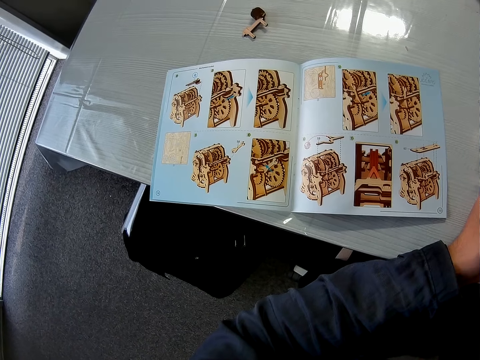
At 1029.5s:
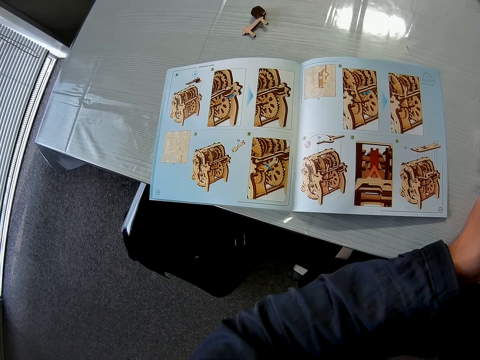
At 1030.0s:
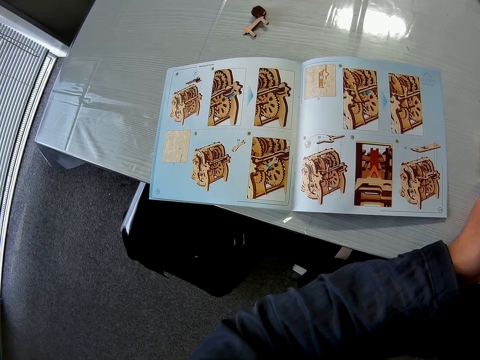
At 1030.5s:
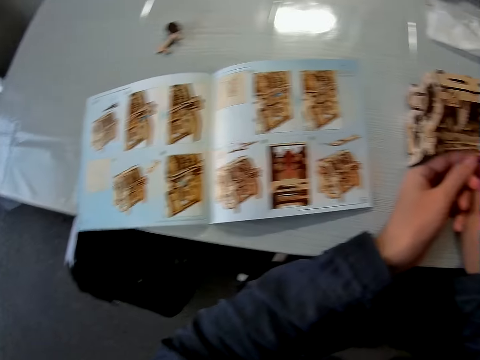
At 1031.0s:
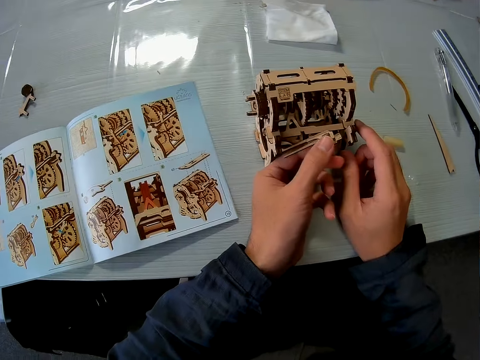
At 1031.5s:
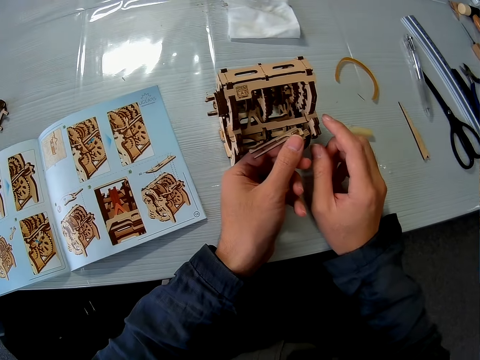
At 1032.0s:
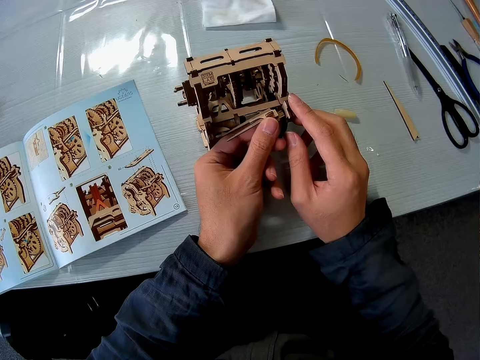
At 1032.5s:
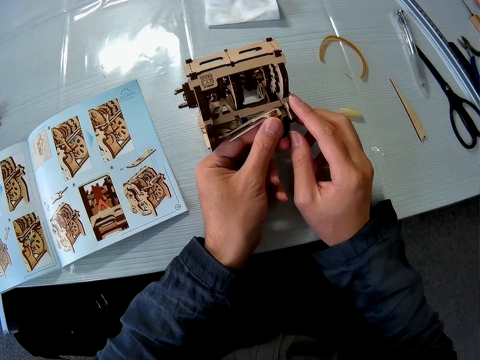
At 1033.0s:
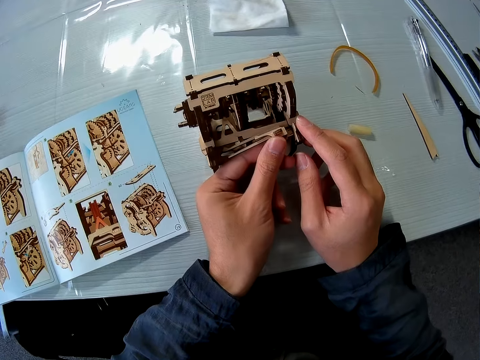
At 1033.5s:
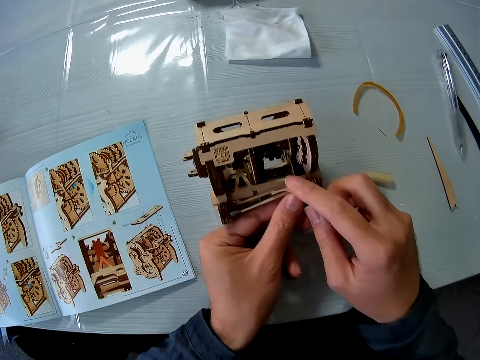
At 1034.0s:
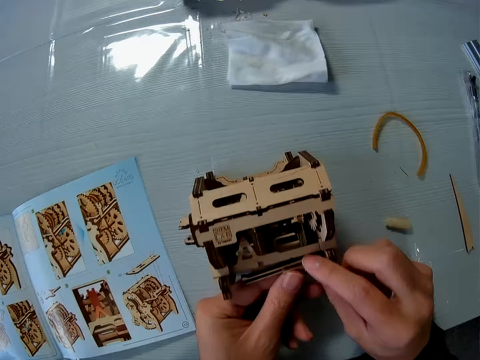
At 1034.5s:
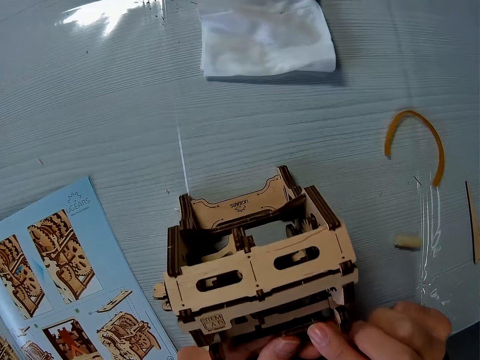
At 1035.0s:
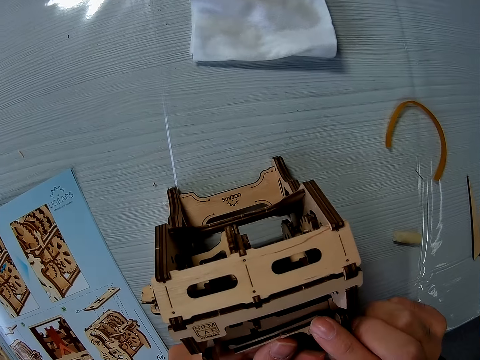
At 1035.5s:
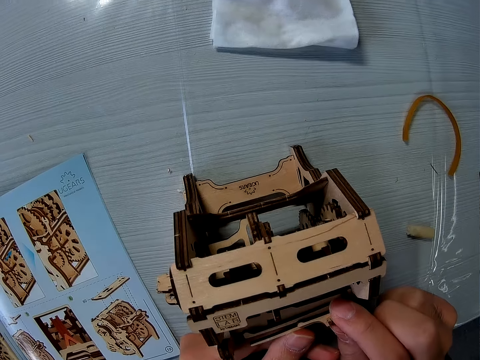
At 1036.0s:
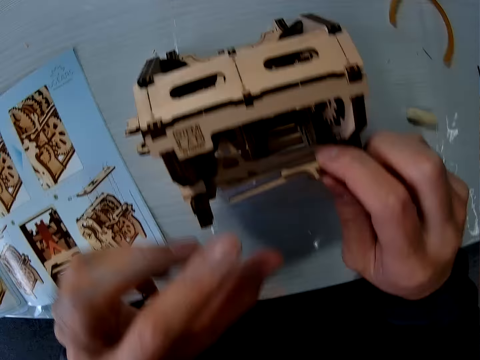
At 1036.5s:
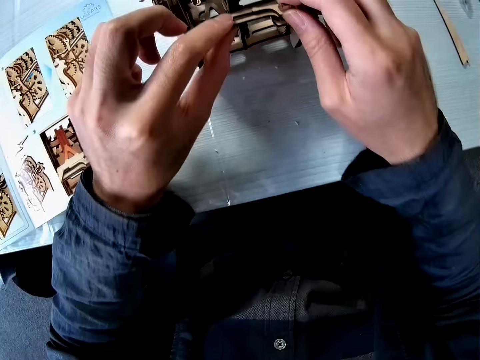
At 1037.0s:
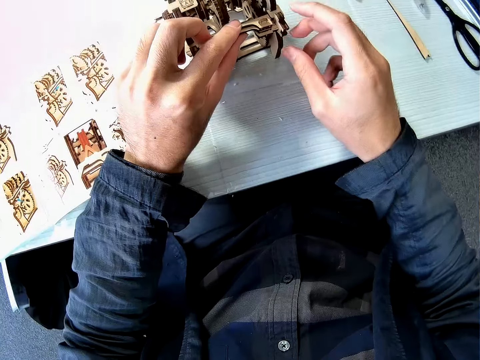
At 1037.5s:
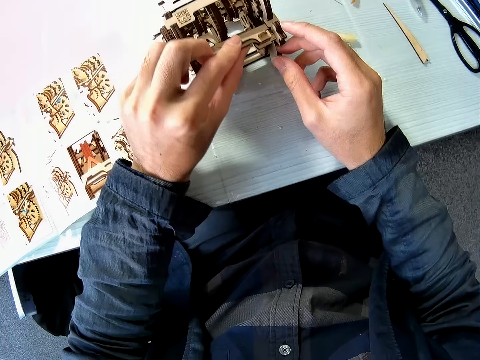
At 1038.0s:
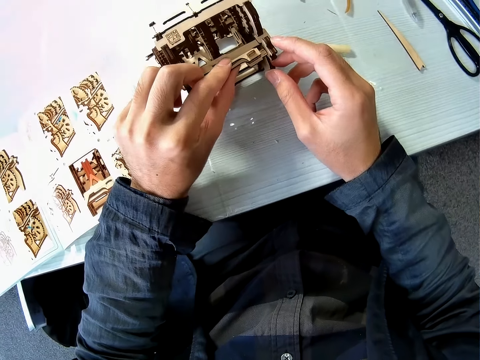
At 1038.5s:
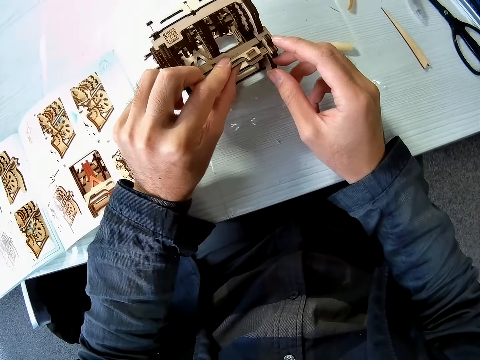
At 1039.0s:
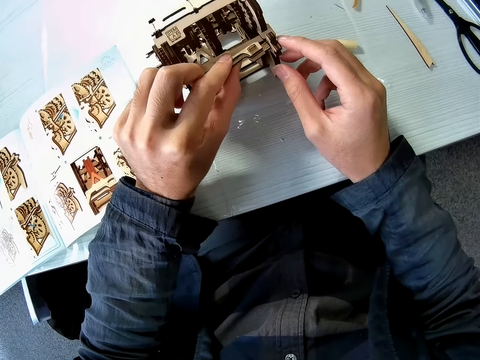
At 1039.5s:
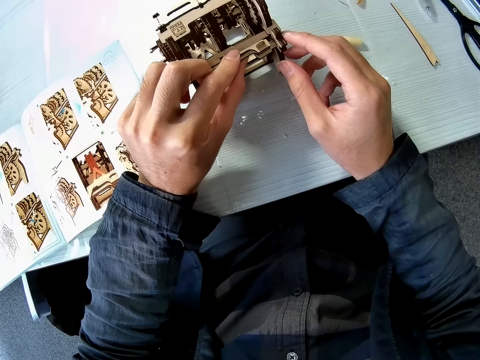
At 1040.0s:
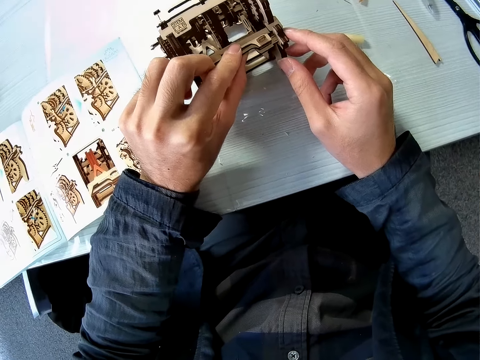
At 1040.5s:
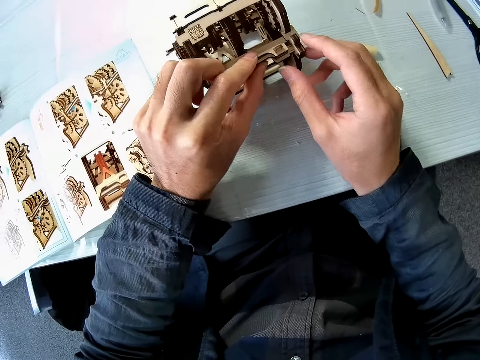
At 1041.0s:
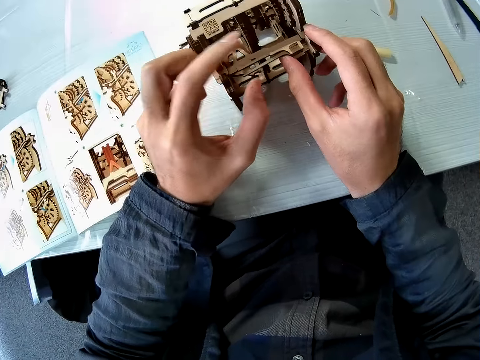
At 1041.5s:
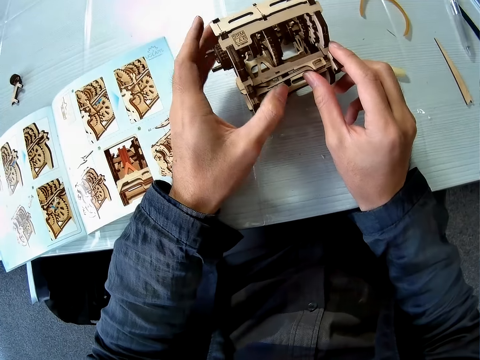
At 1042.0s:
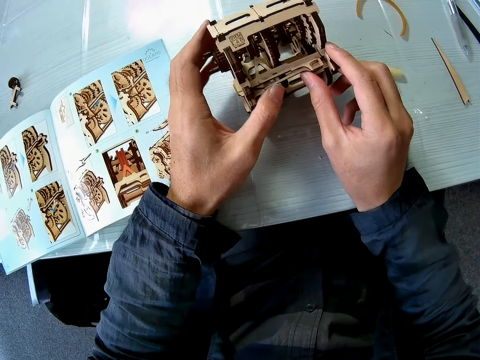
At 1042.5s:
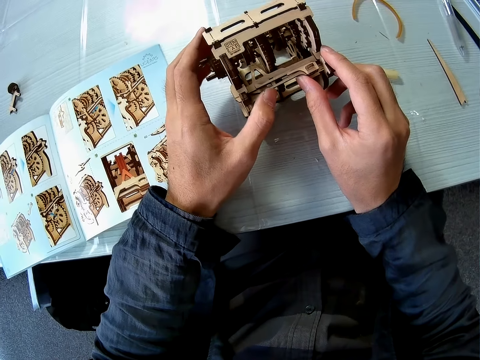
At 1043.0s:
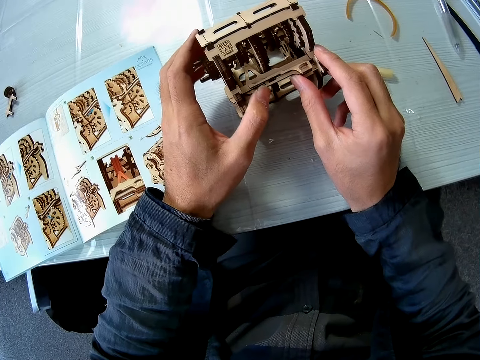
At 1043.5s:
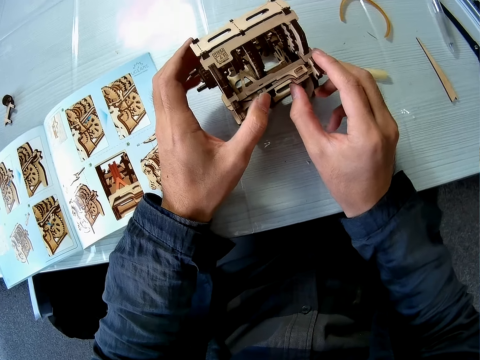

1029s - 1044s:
The camera wearer fixes the wooden craft shapes.

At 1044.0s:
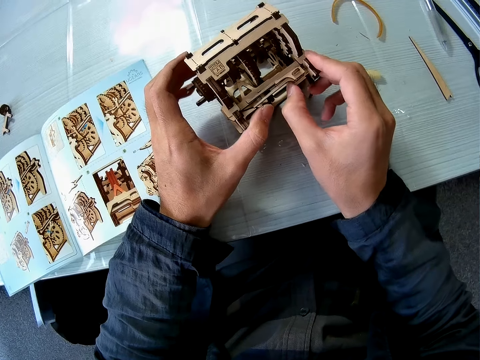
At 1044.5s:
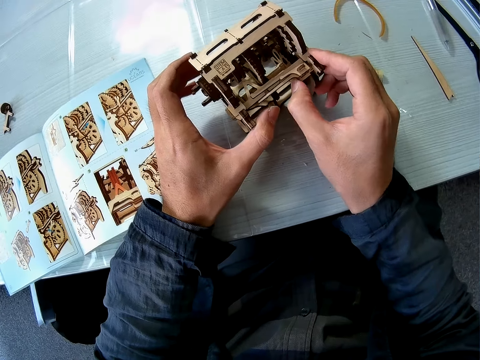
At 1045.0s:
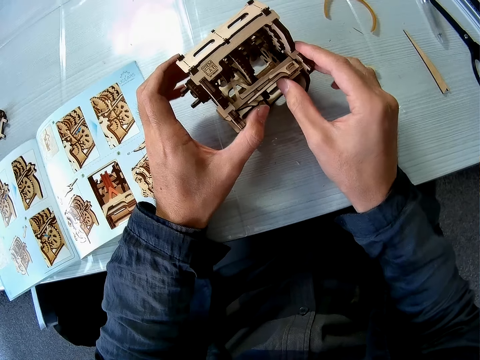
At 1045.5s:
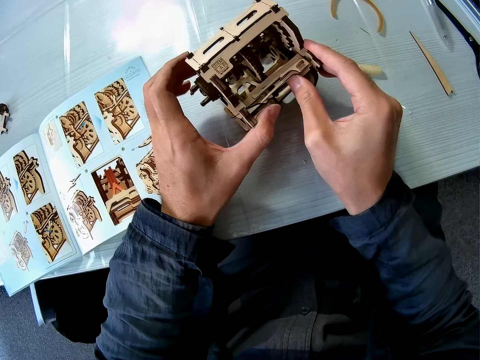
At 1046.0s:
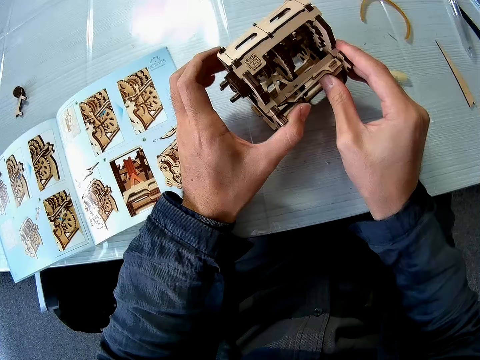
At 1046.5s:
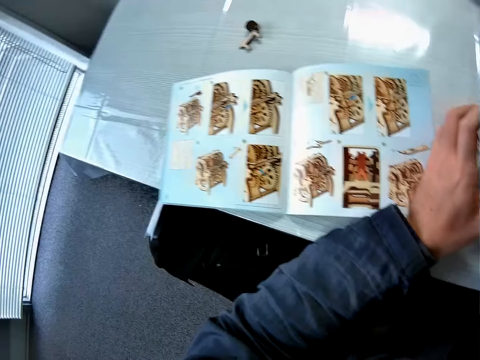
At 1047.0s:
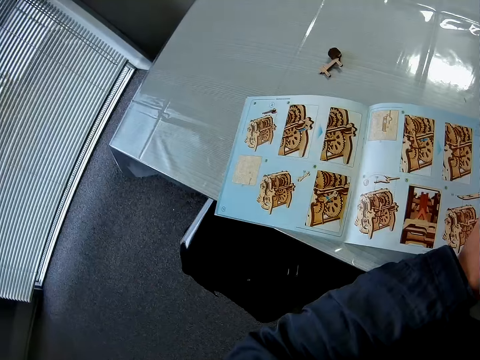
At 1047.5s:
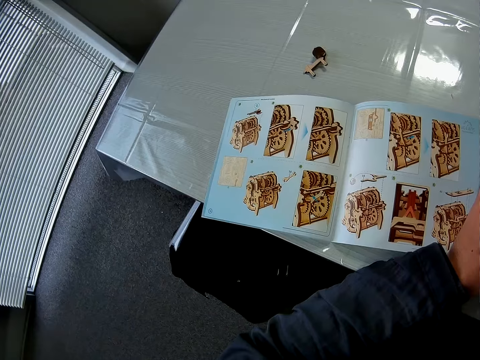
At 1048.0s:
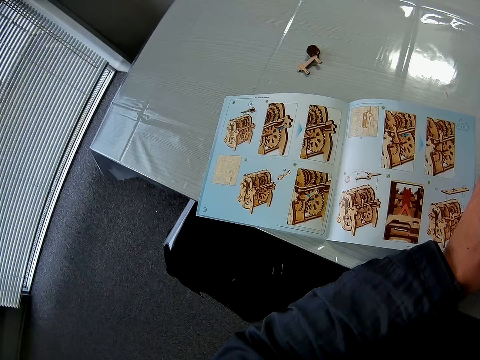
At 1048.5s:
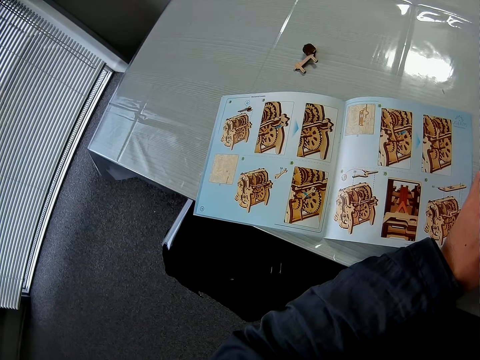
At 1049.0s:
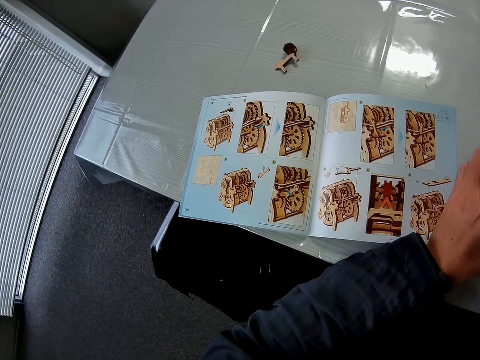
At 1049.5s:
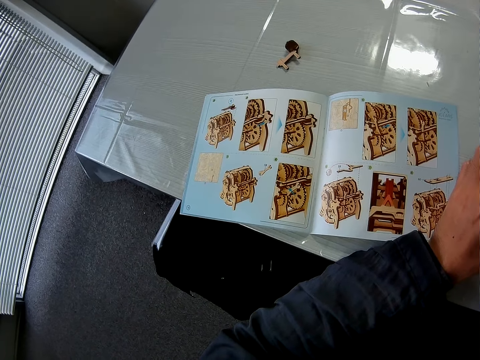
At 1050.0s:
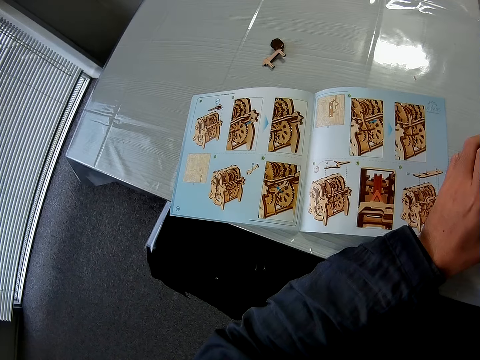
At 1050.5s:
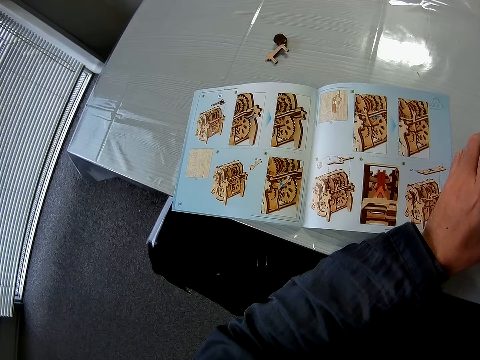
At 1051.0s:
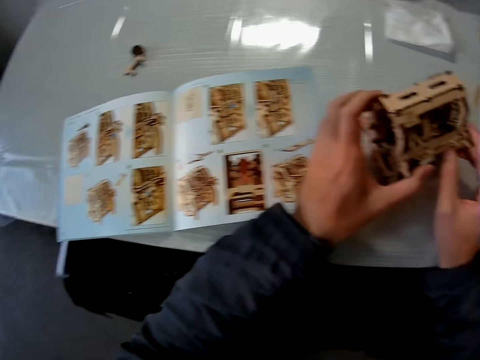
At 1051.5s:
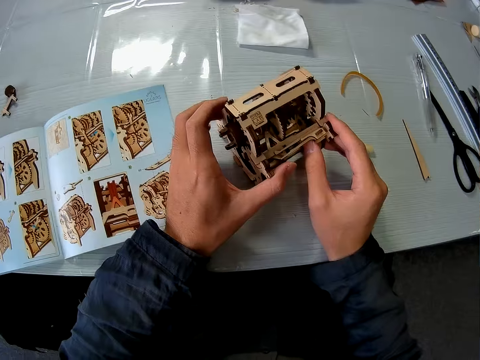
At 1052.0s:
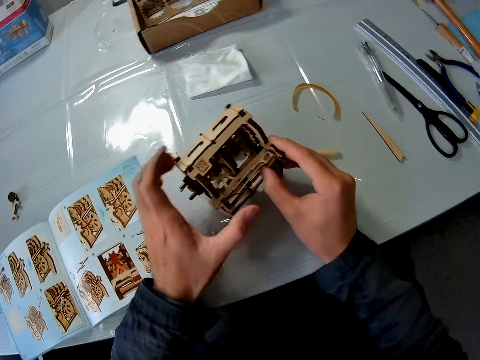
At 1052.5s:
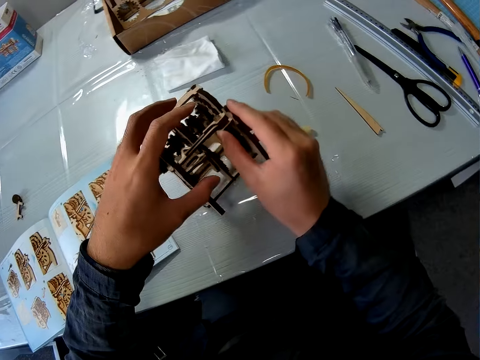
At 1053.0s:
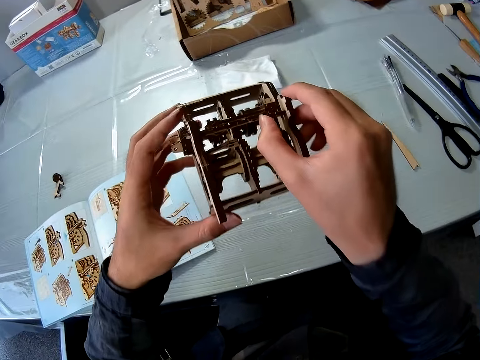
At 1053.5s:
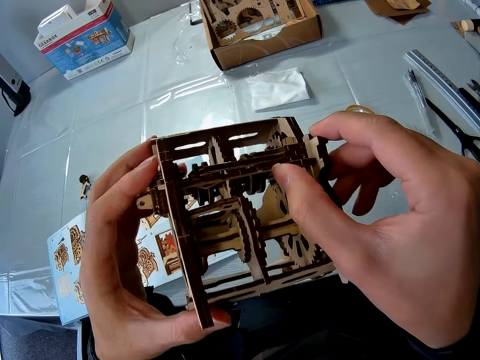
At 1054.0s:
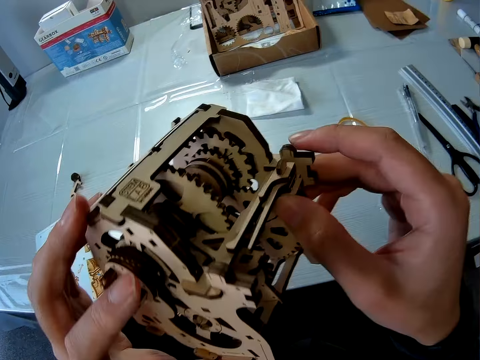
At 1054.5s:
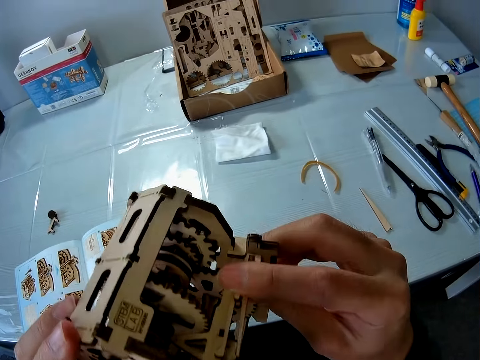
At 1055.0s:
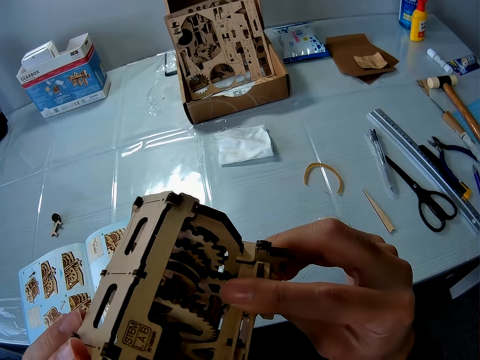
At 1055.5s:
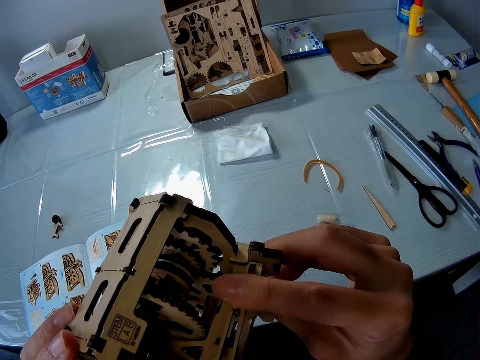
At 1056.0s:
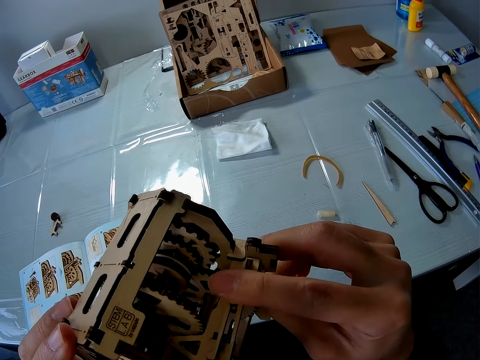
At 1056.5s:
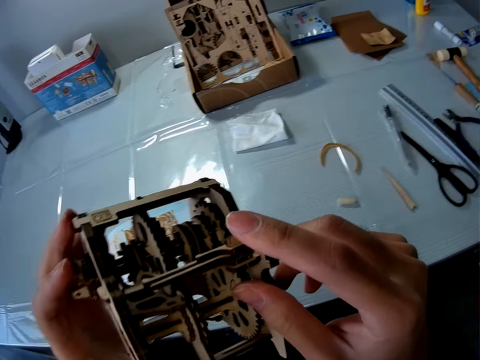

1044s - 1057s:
The camera wearer looks at the instructional manual book. They pick up the wooden mechanical model on the table.
